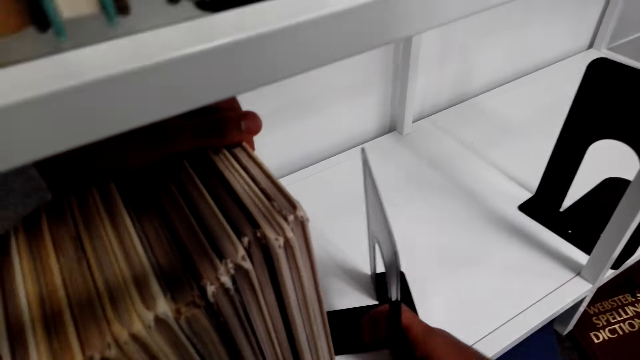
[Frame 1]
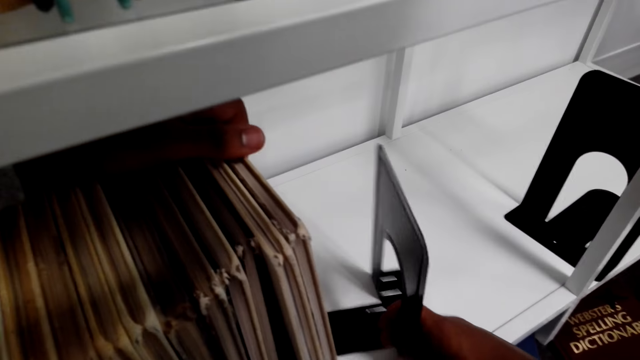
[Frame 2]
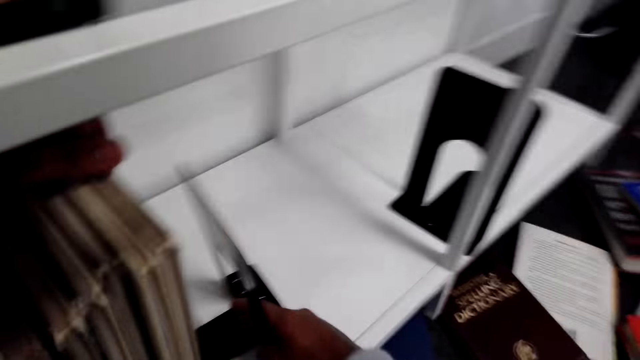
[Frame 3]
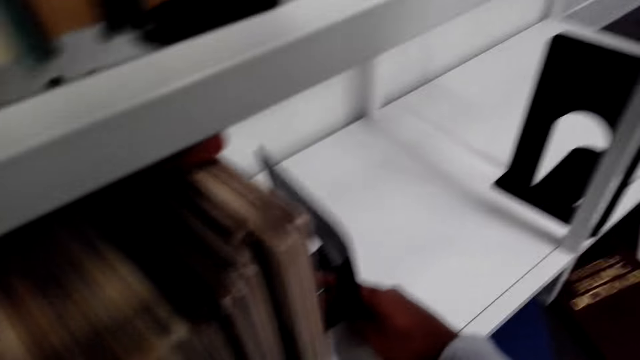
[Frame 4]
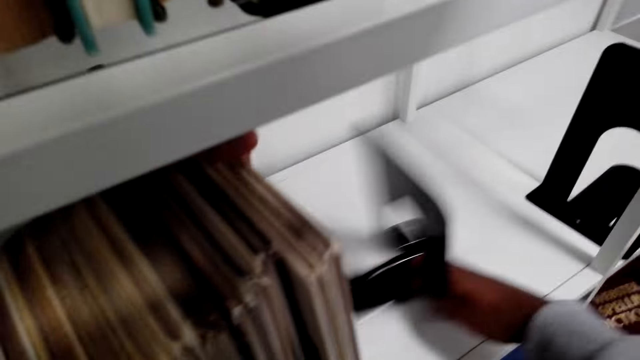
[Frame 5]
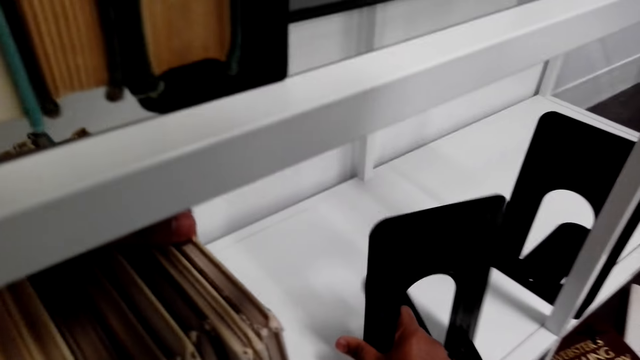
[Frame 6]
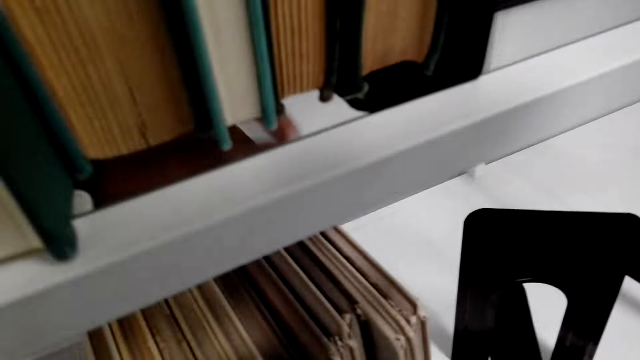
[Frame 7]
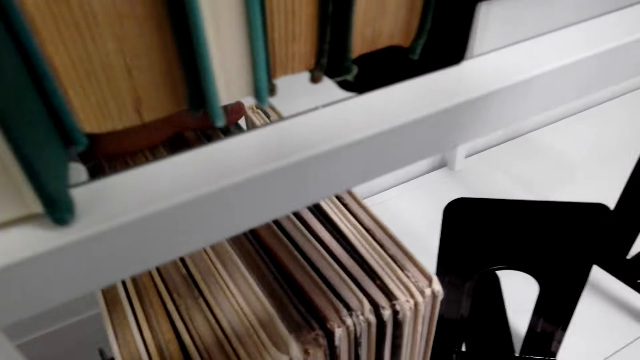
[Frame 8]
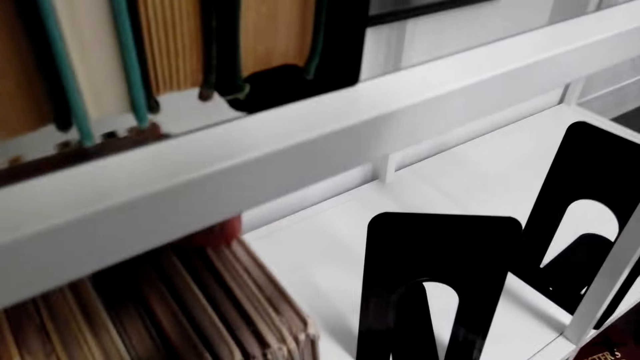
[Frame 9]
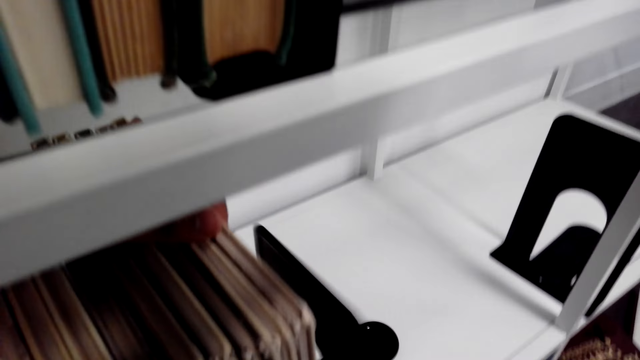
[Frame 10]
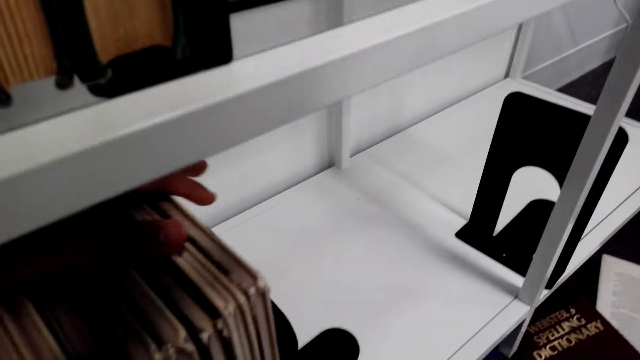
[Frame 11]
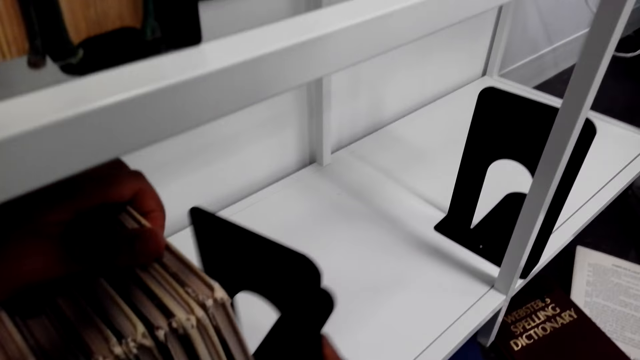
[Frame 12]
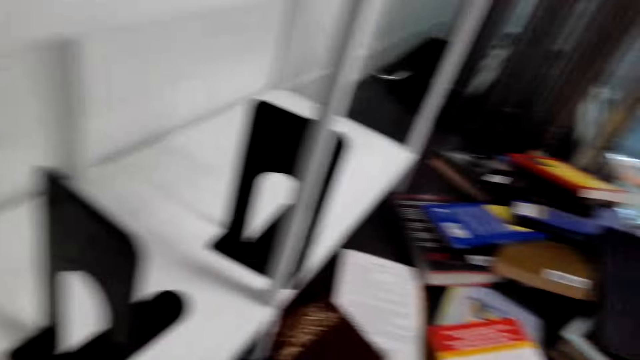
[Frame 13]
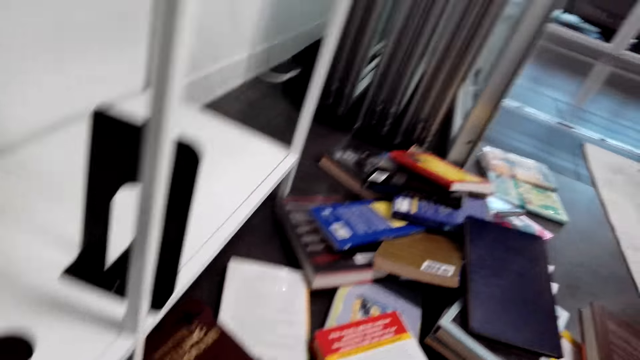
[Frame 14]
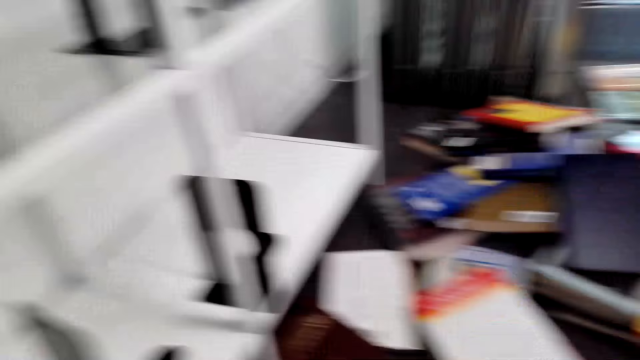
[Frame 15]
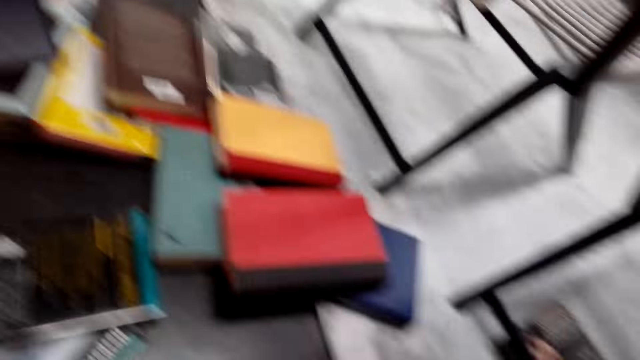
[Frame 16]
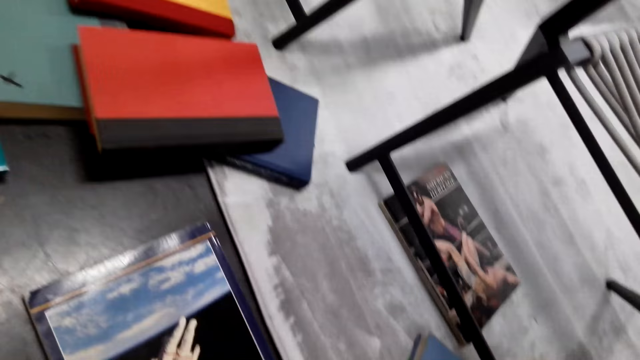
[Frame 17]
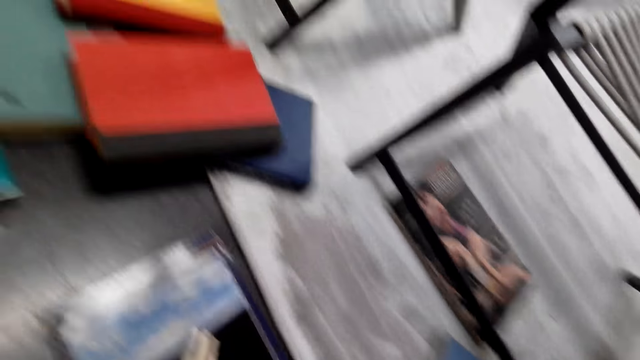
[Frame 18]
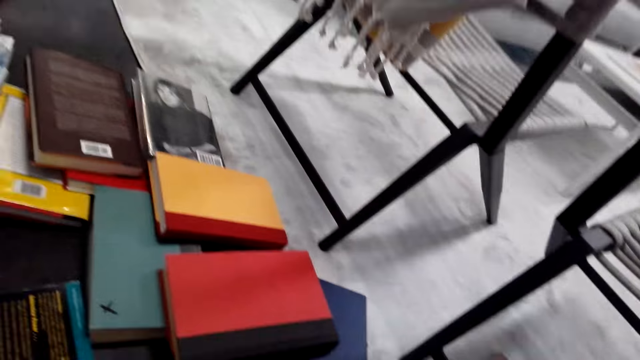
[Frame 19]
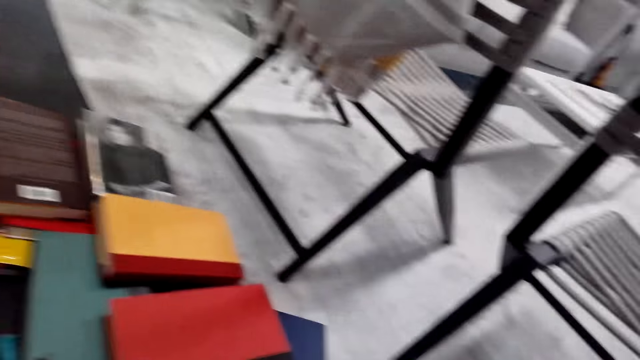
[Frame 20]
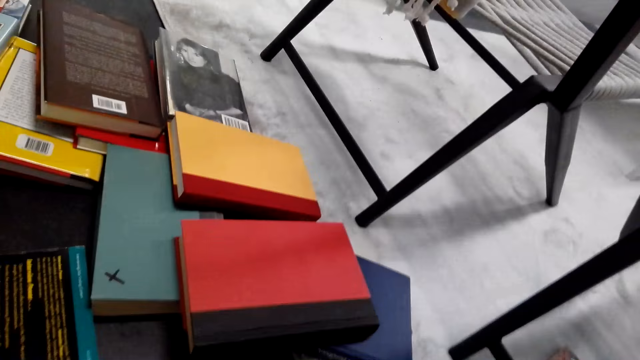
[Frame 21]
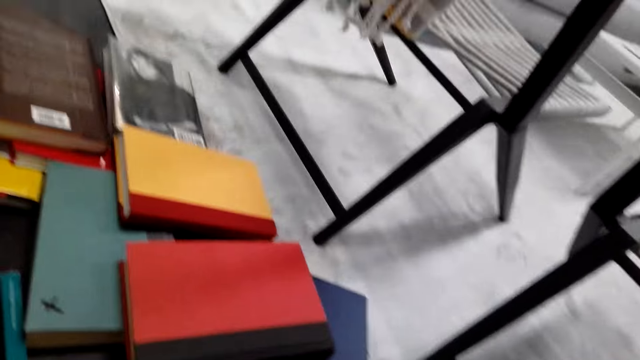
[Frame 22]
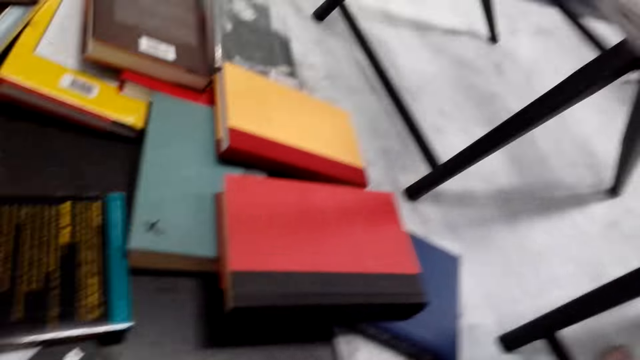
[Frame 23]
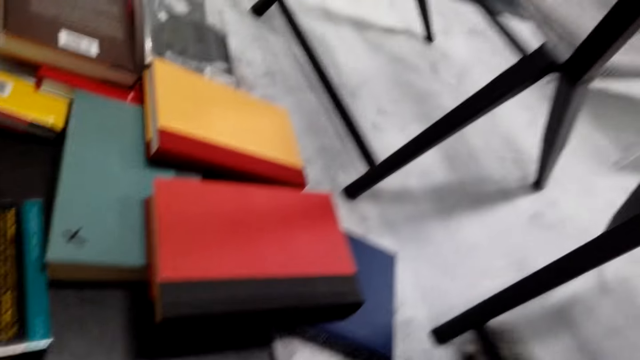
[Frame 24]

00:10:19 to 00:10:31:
The camera wearer holds the novels with a holder or bookend. They remove the bookend. They turn the book holder. They hold the novels with the holder. They remove the bookend. They move the book holder. They turn. They take more novels on the floor.

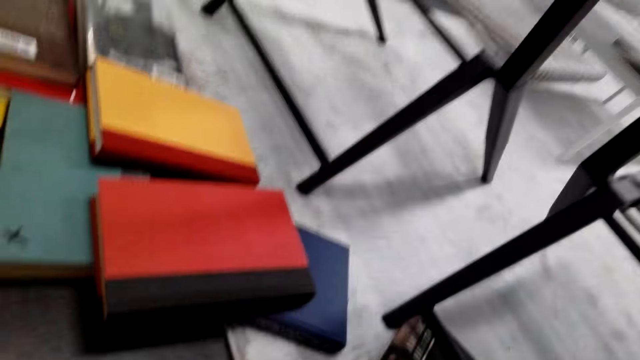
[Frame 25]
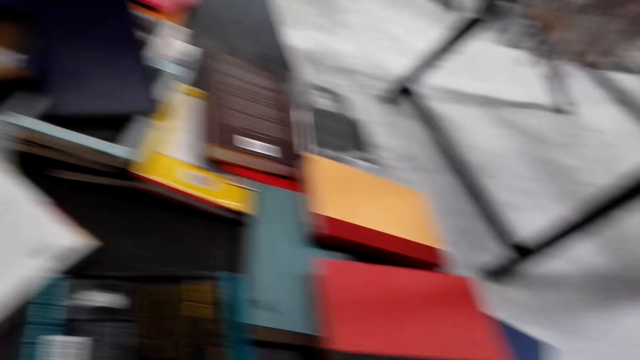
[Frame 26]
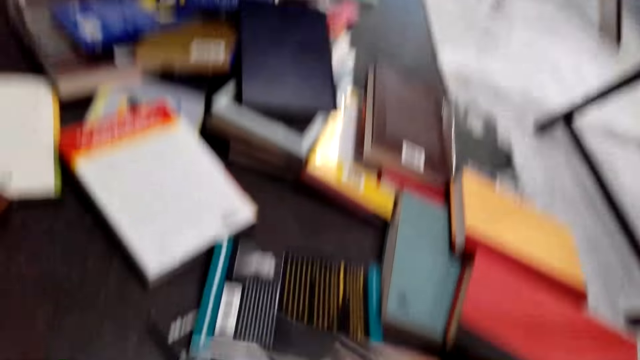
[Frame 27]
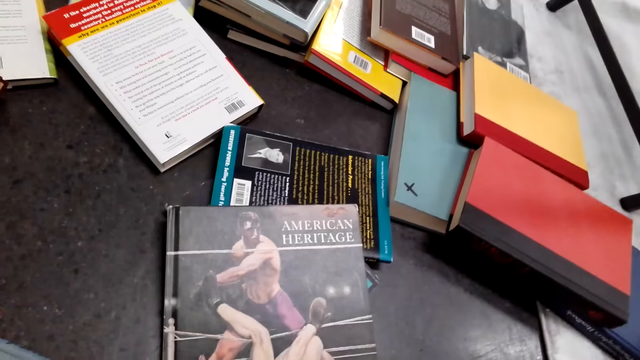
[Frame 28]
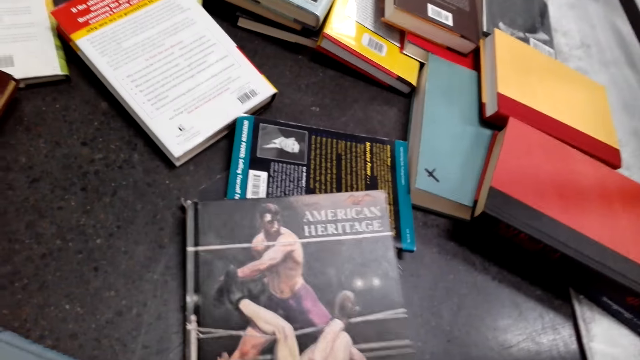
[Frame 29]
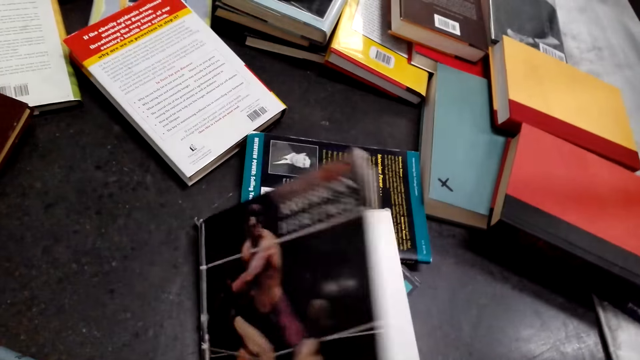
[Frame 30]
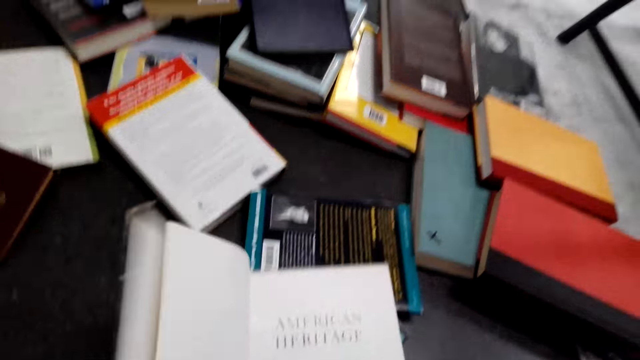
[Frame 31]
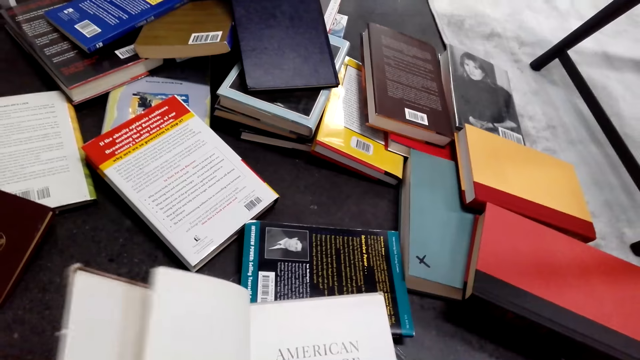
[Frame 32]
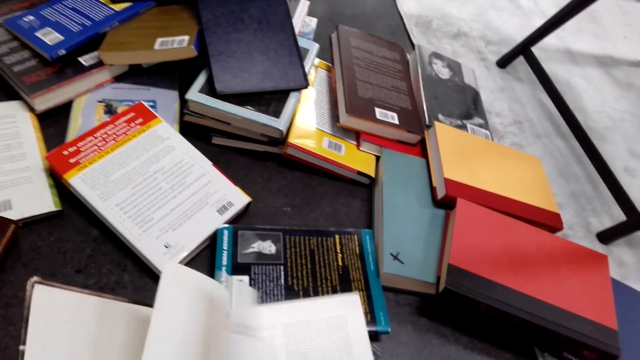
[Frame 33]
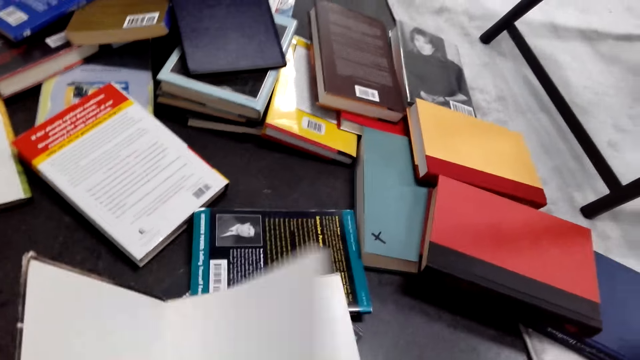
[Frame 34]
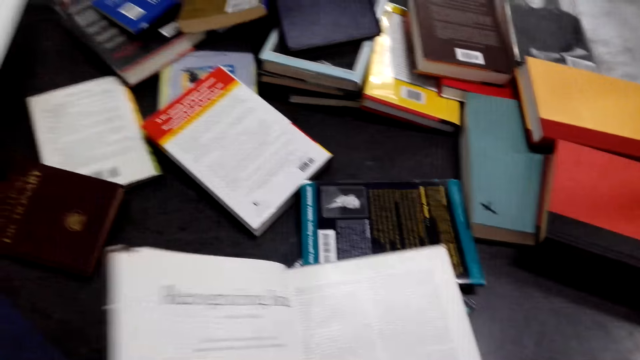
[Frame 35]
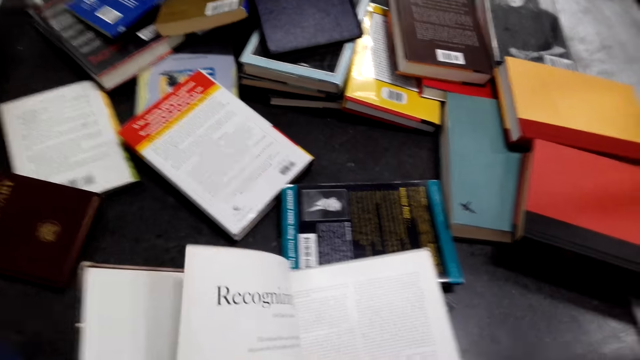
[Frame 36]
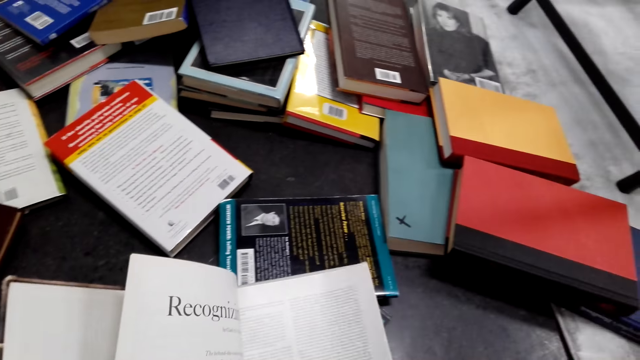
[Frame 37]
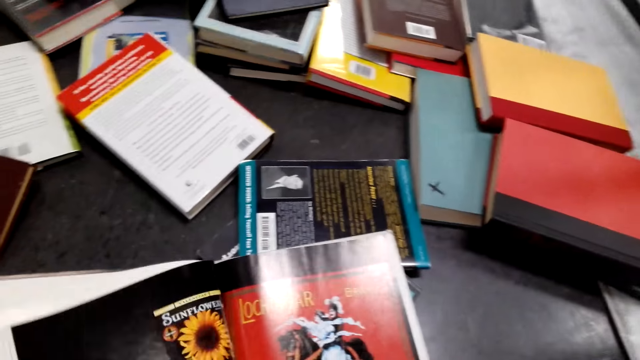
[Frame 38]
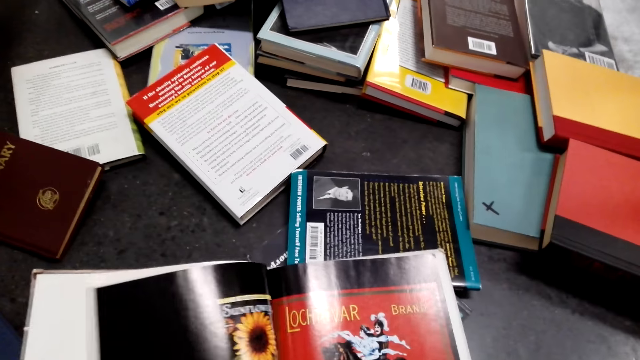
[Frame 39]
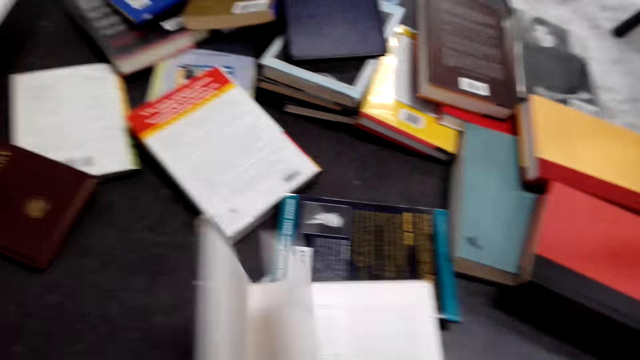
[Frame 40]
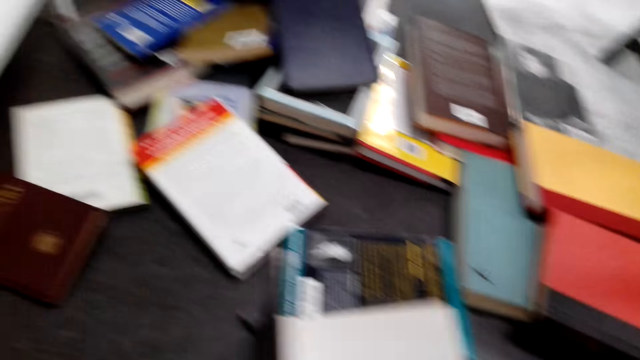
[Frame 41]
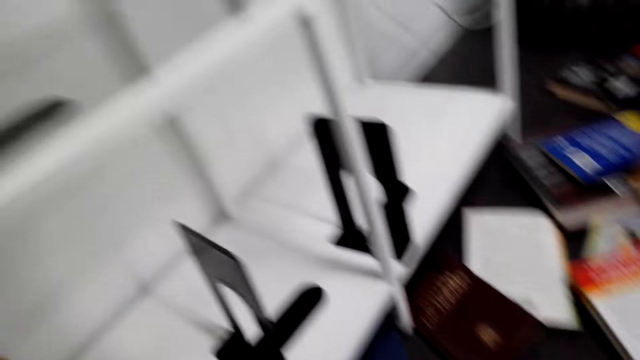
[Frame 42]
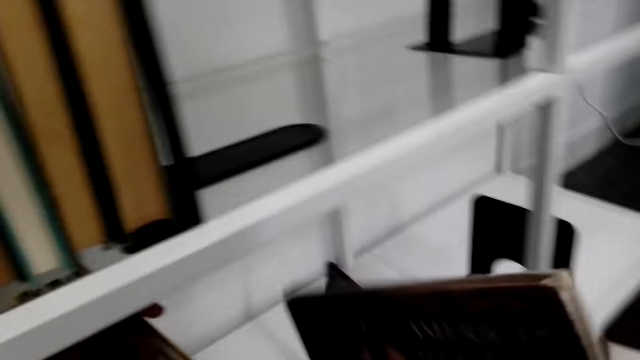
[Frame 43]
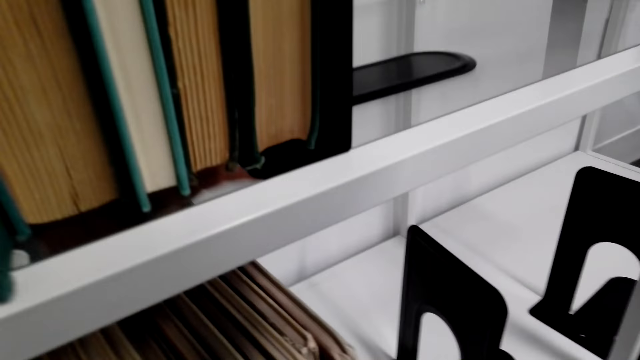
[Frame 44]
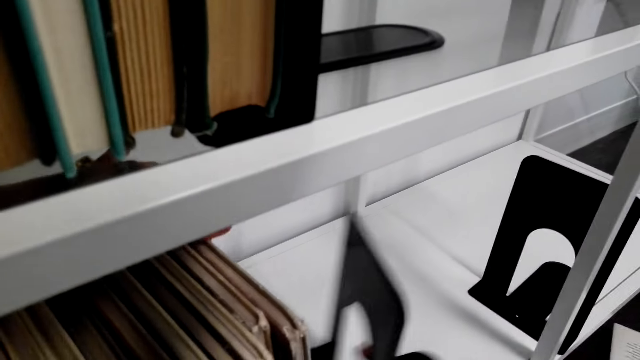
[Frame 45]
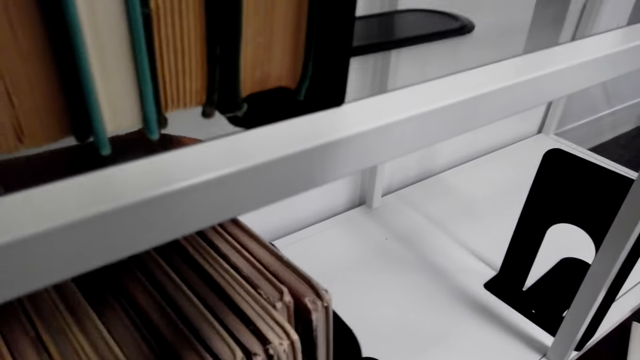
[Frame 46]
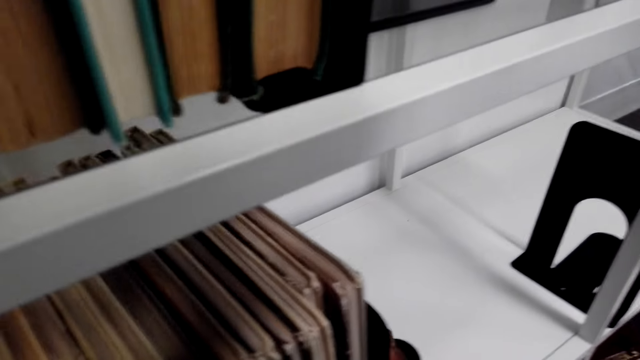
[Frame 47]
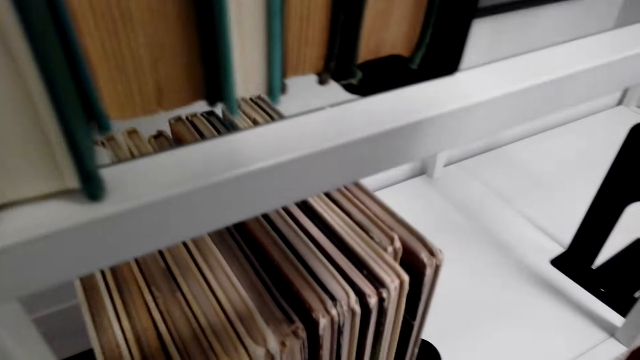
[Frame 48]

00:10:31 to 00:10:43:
The camera wearer holds a novel. They open the novel. They turn the pages of the book. They peruse the novel. They close the book. They turn. They arrange novels in the cabinet. They hold the book with a bookend. They put a book holder in the novels.
